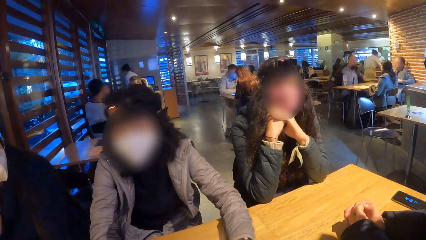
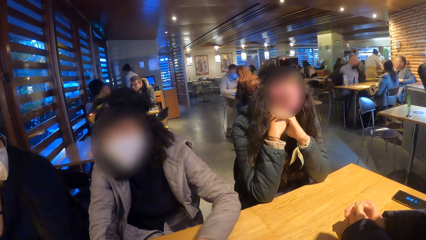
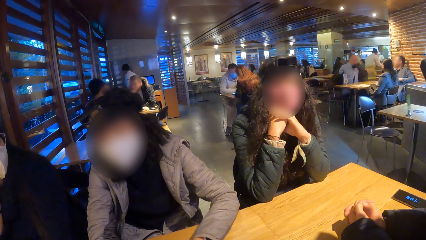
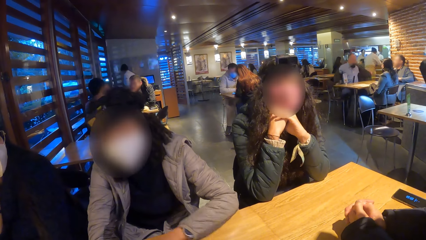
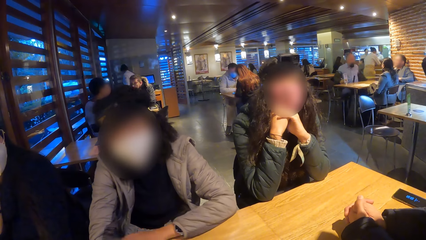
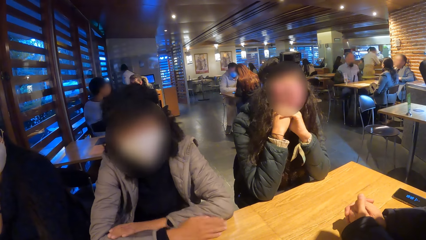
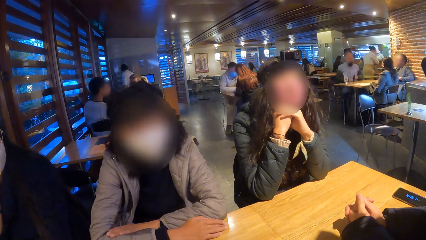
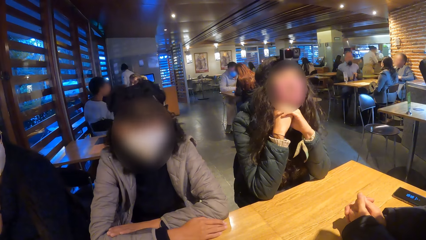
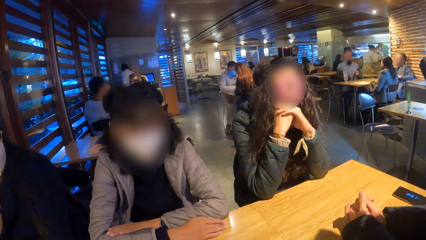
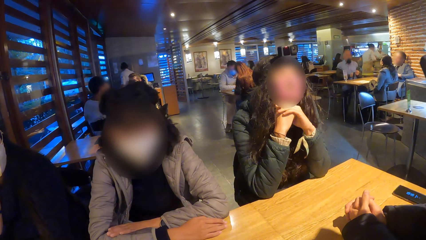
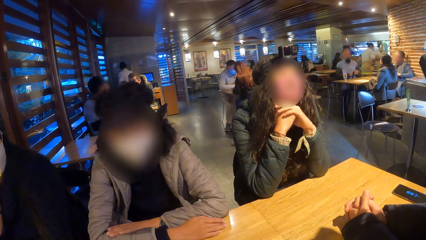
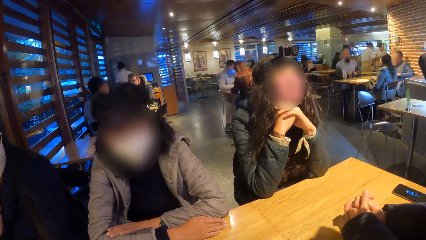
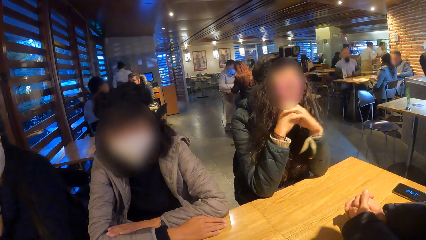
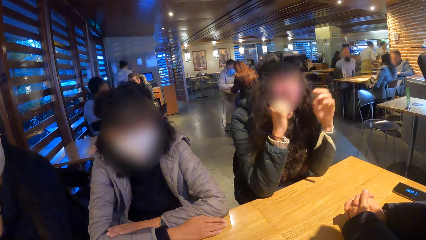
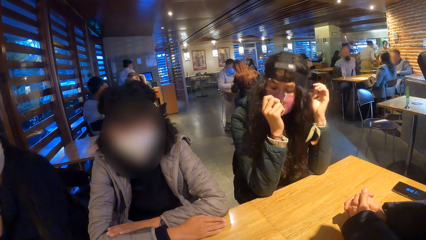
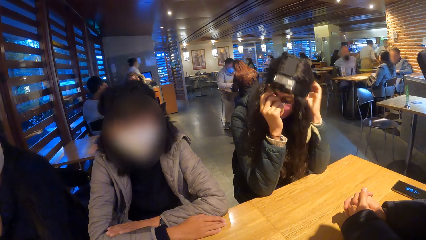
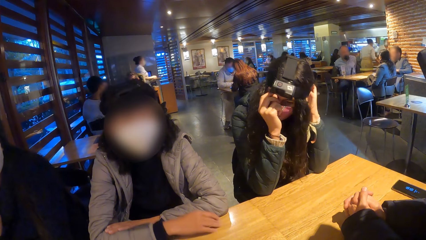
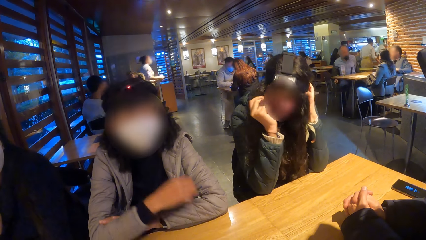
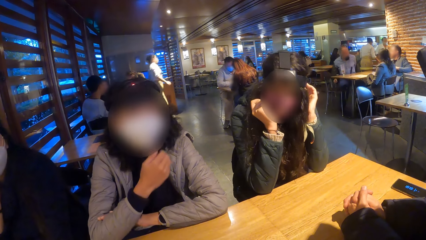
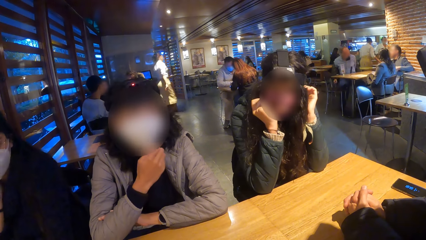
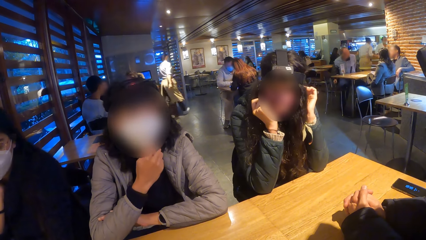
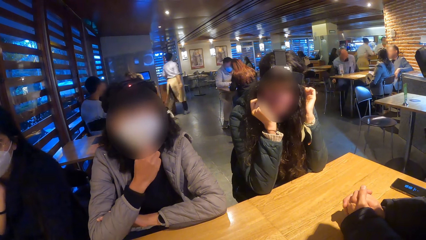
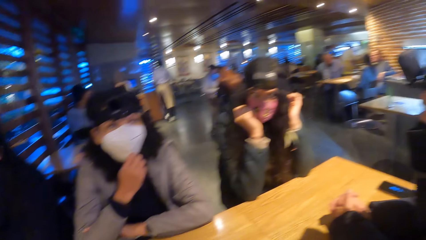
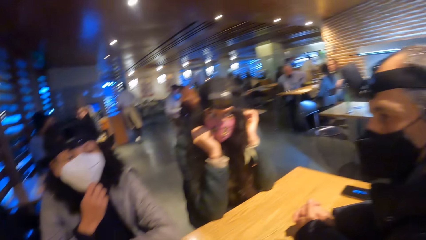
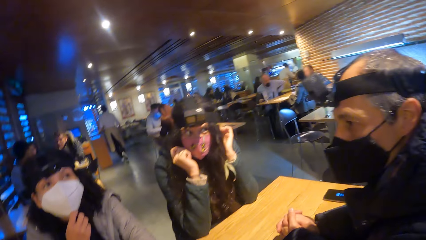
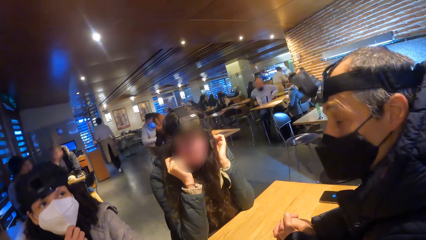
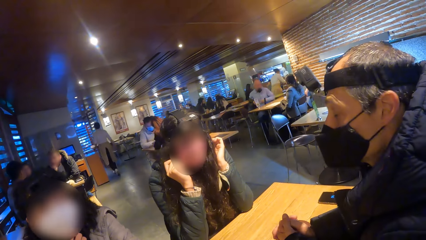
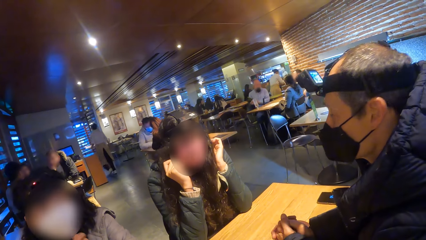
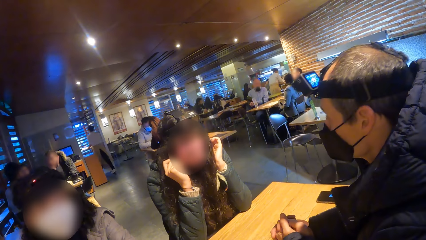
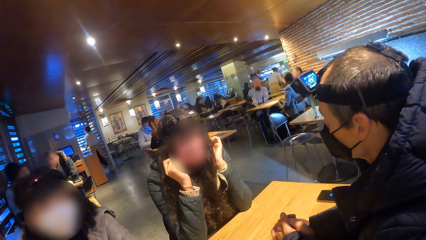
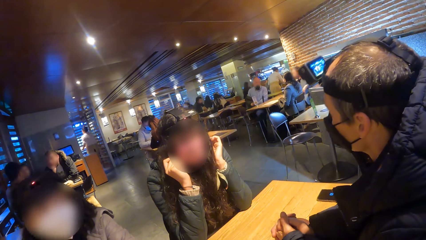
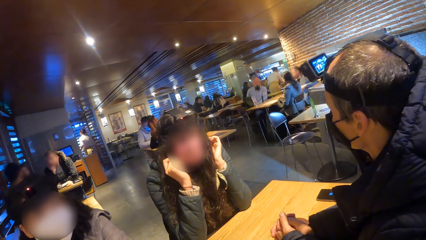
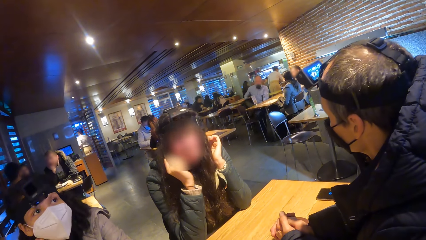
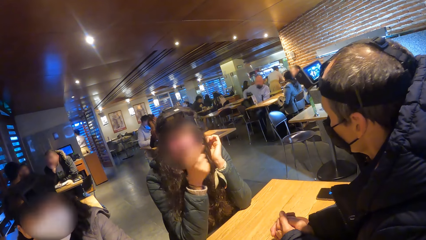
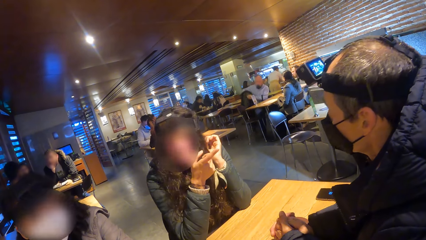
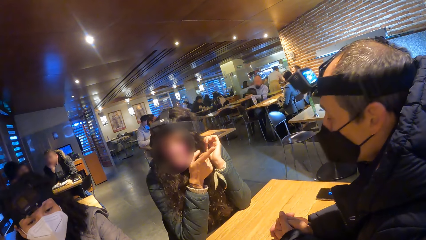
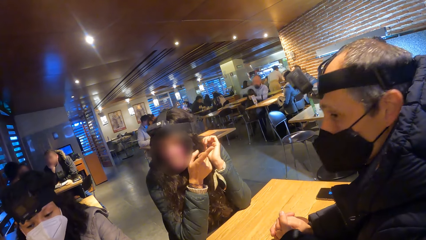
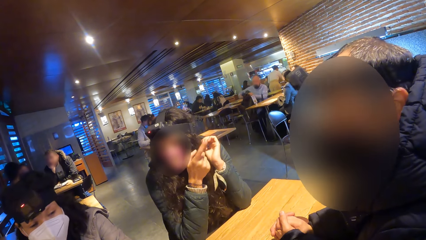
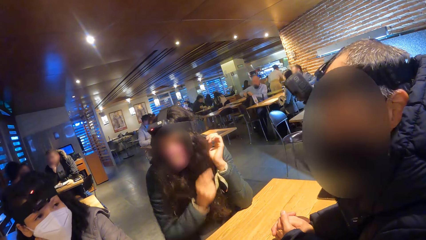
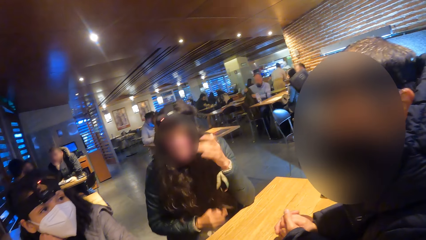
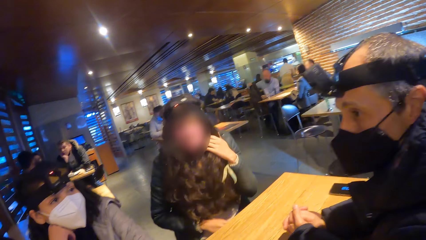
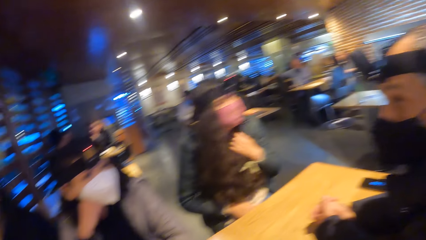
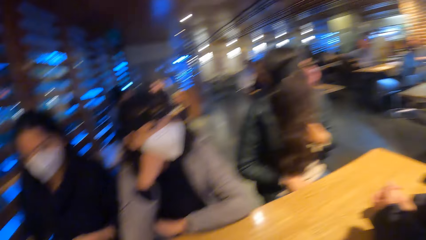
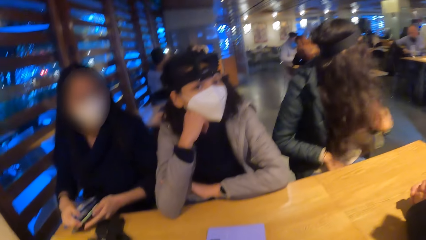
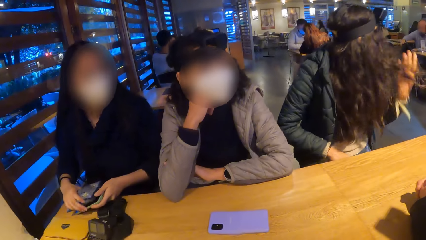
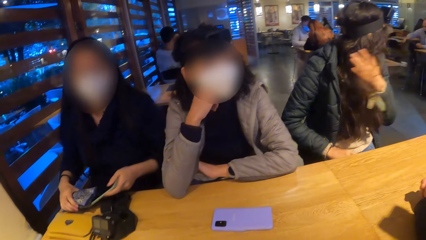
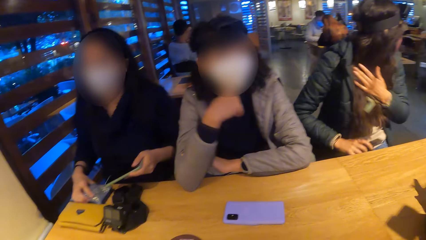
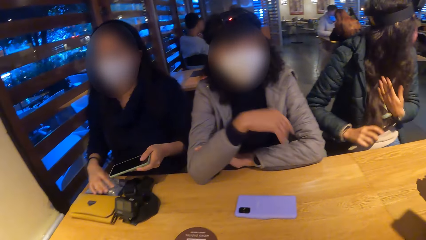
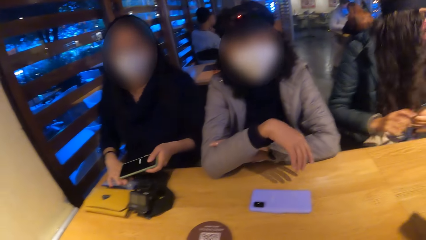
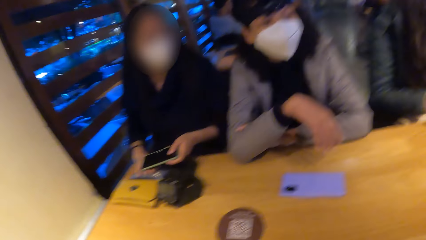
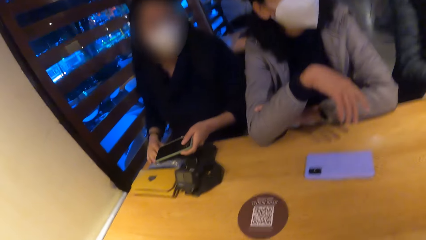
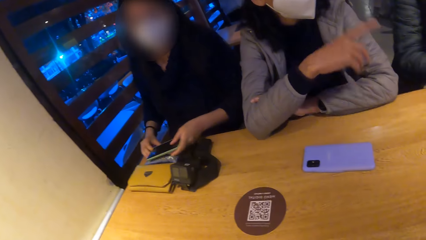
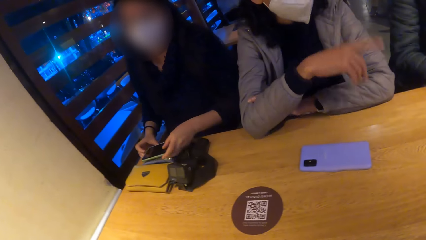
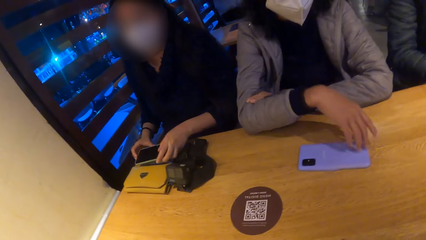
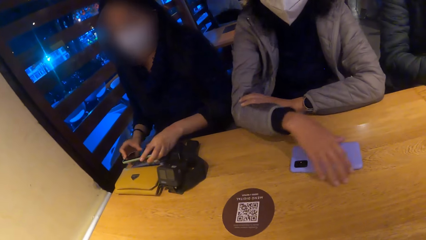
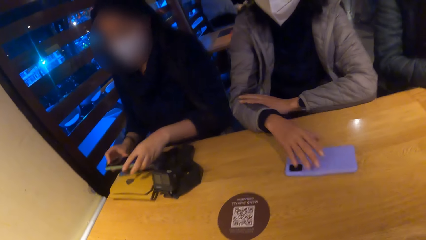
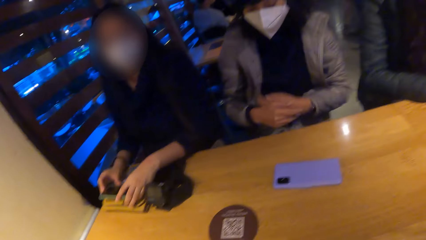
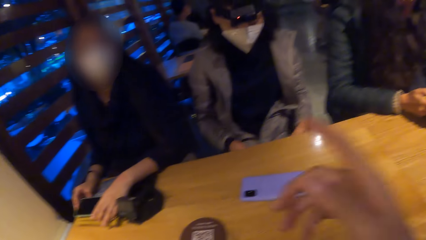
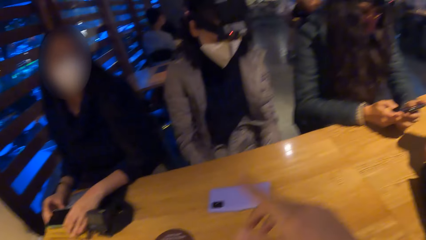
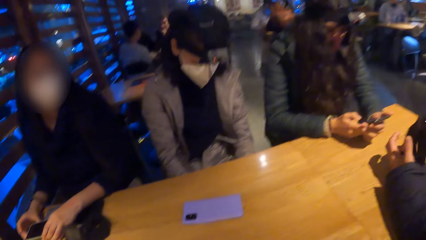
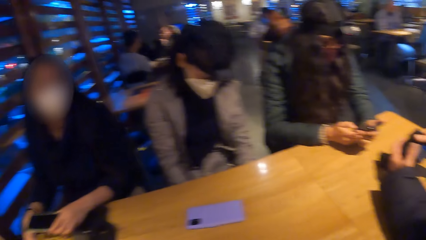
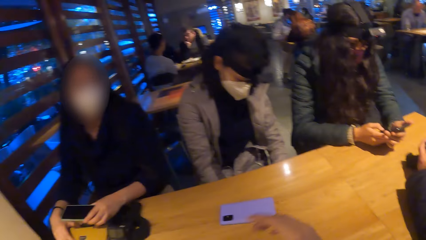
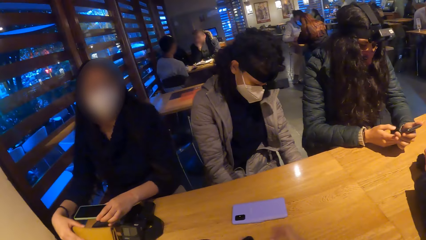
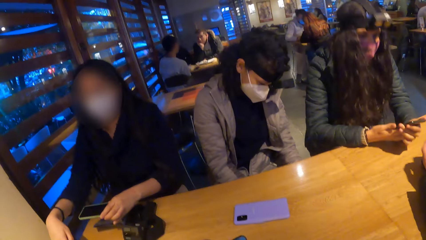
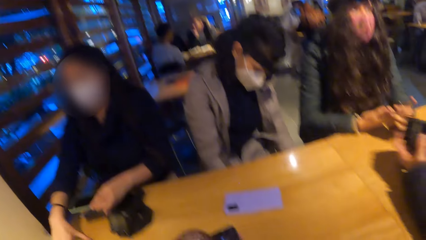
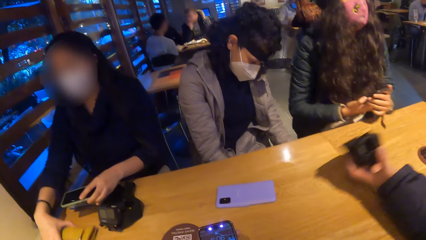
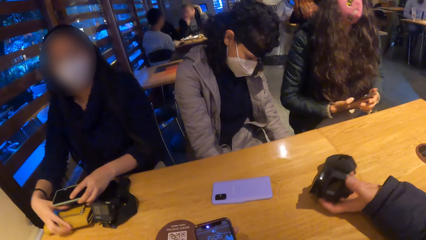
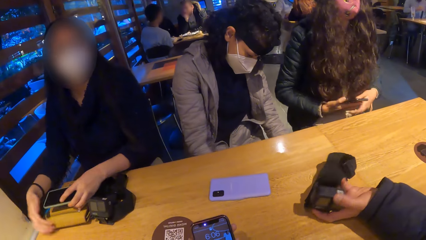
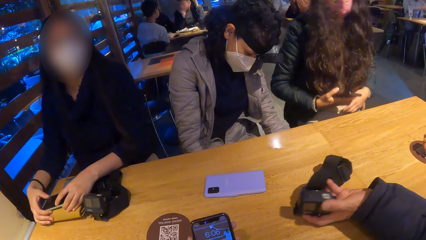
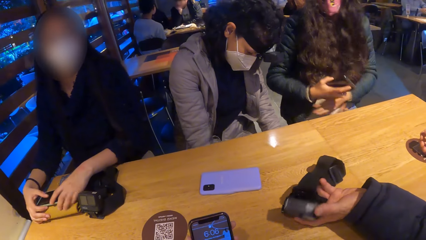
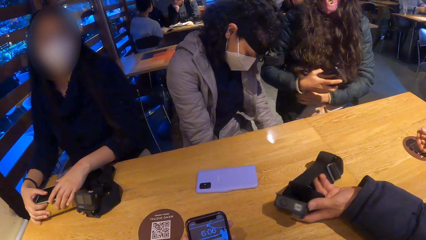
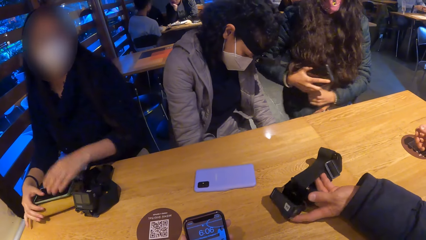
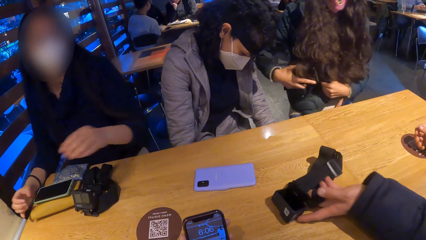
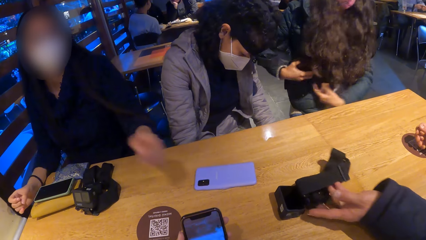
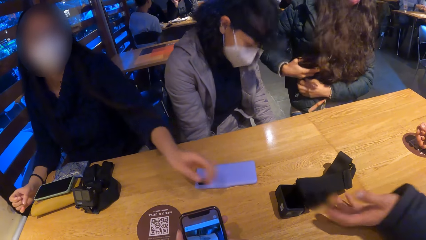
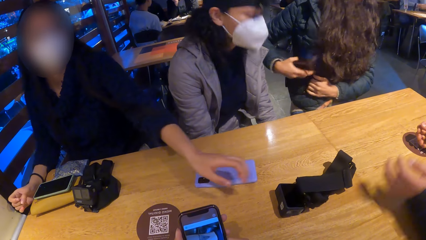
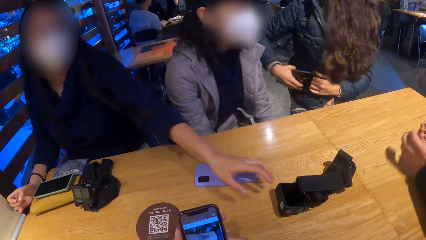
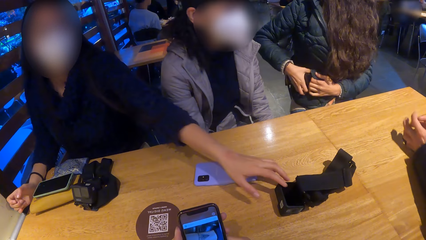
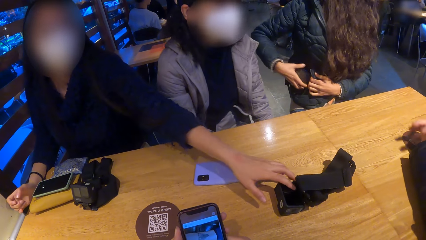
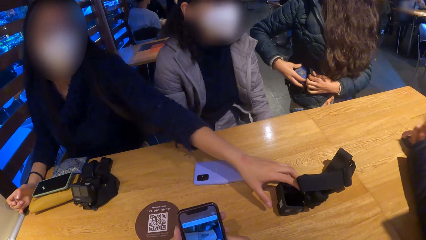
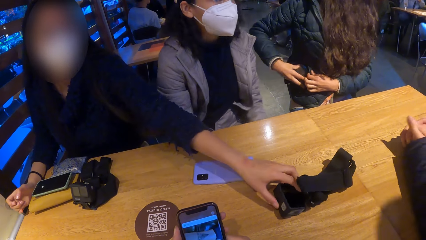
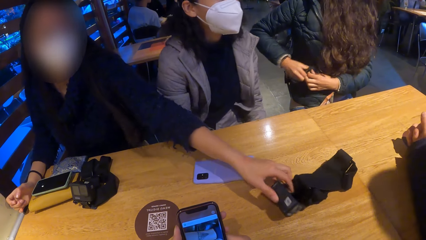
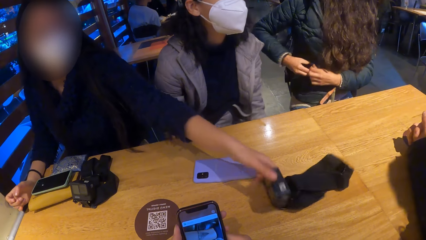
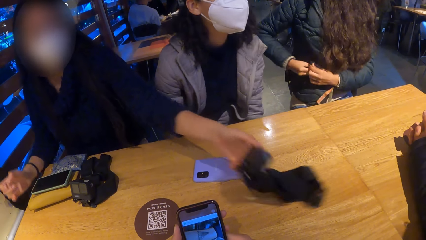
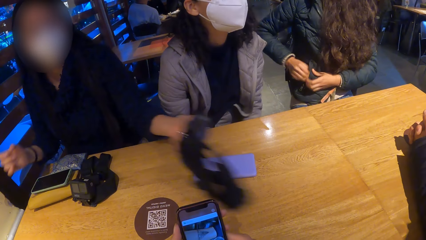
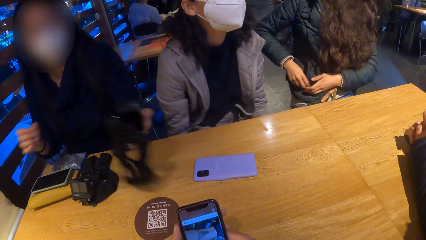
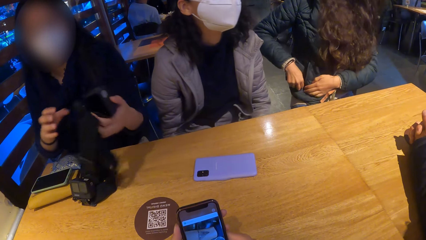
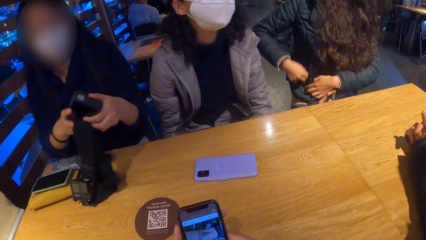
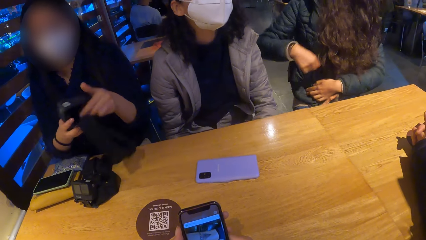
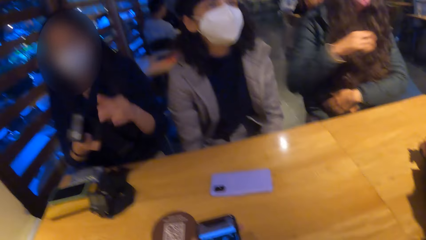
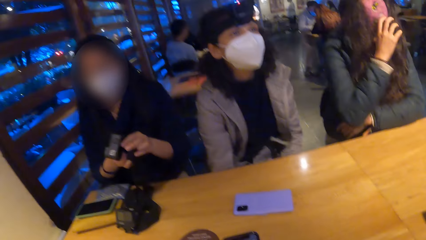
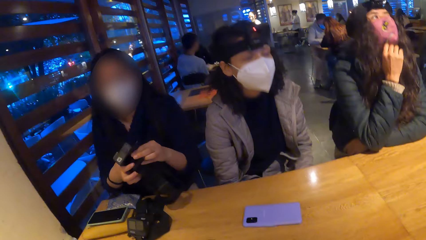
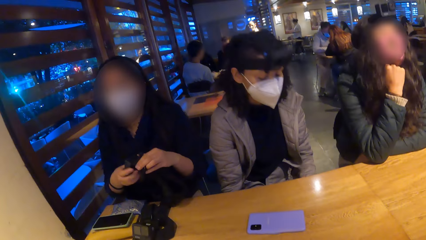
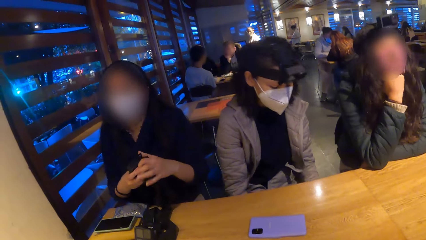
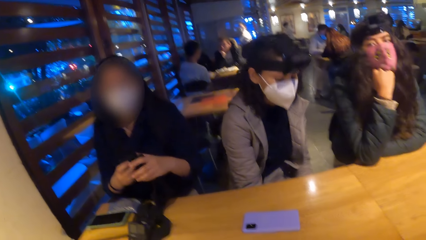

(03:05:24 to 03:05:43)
A woman adjusts the camera on her head with both hands. She points her right hand at a man. She brushes her hair with her left hand. Another woman removes a phone from a case with her left hand. The camera wearer looks around. The other woman places the phone in her left hand on the case on a table. A third woman places her right hand on a phone on the table. The second woman places the phone in her hands on a purse on the table. The third woman removes her hand from the phone on the table. The camera wearer points her right hand to the second woman. The first woman operates a phone in her left hand with her right hand. The man holds a camera in his right hand. He passes the camera from his right hand to his left hand. The camera wearer lifts his right hand up. The man drops the camera in his left hand on the table. The first woman puts the phone in her right hand into a pocket of a jacket. The camera wearer uses his phone. The second woman picks up the camera from the table with her left hand. She passes the camera in her right hand.
